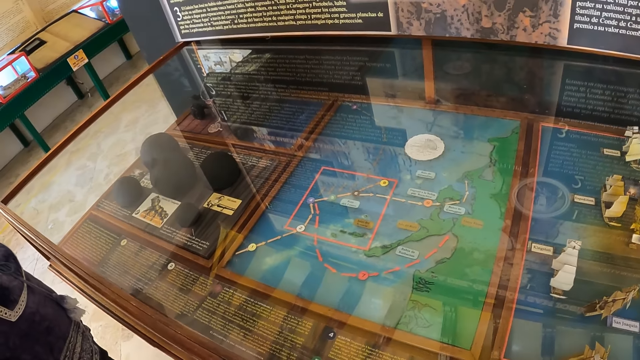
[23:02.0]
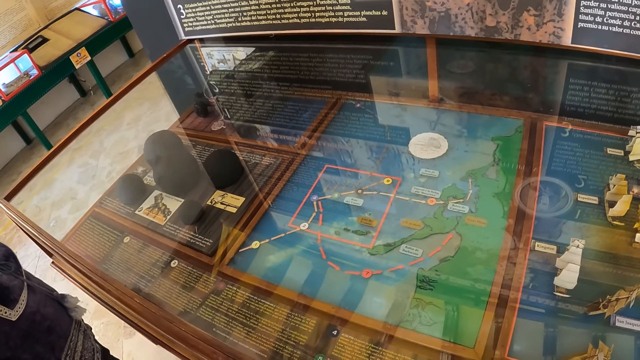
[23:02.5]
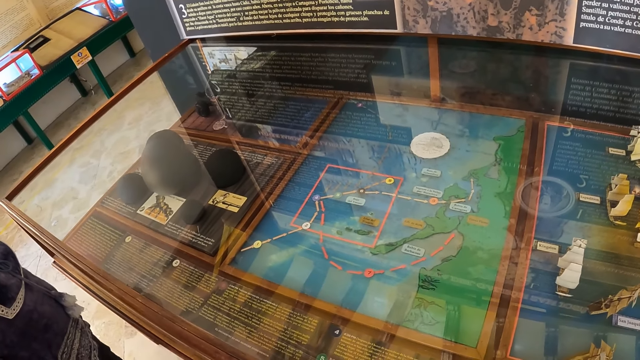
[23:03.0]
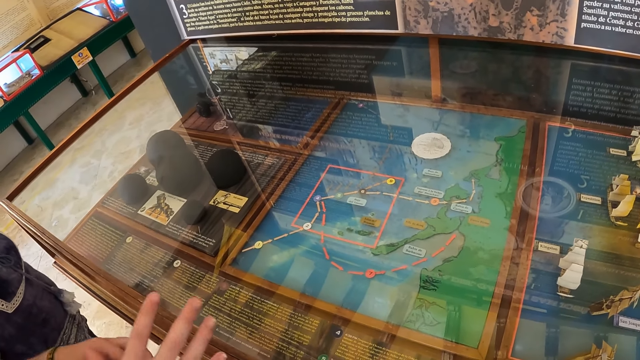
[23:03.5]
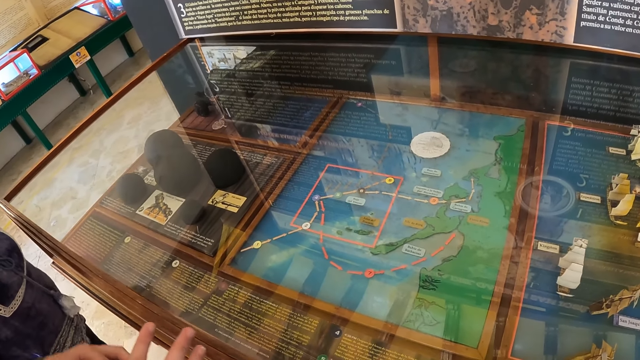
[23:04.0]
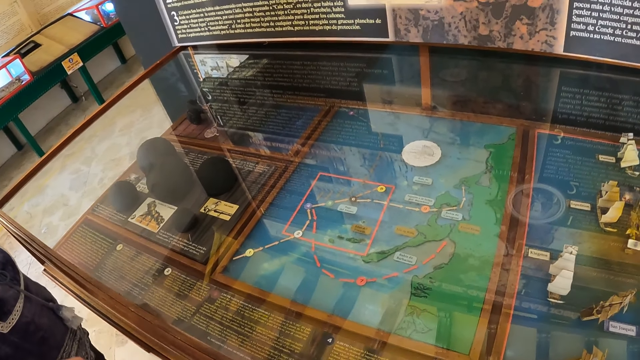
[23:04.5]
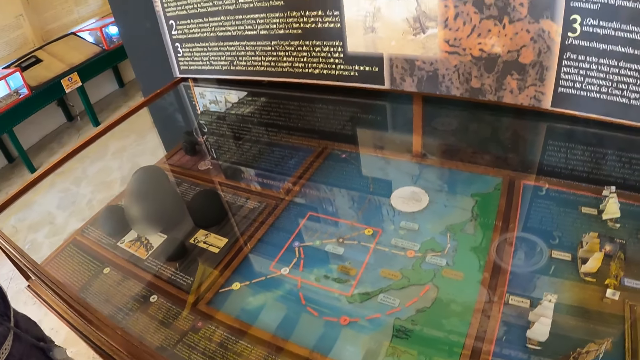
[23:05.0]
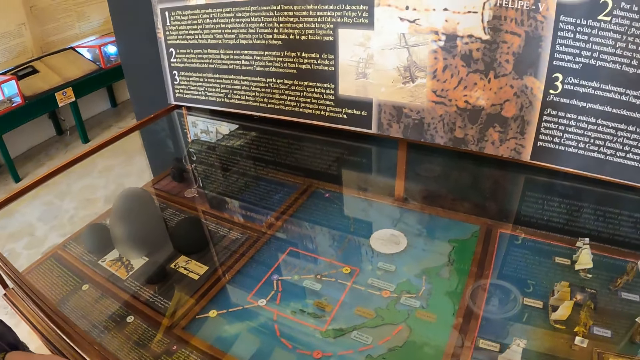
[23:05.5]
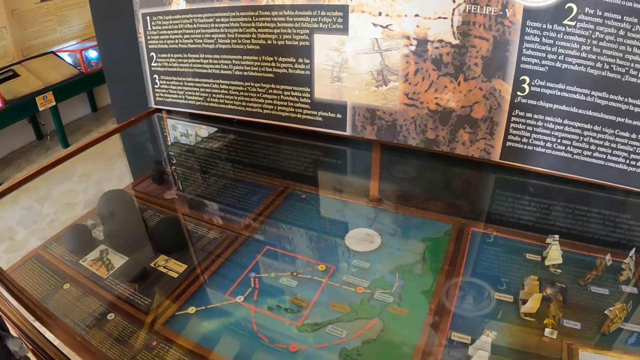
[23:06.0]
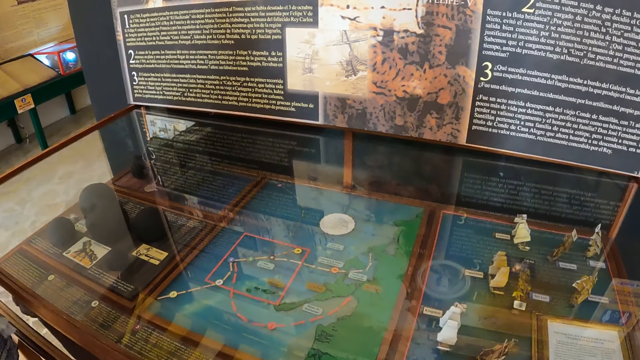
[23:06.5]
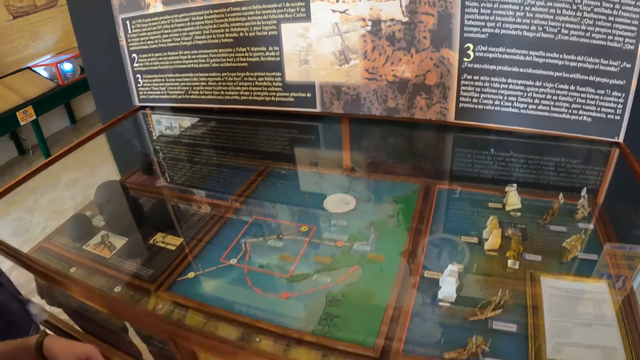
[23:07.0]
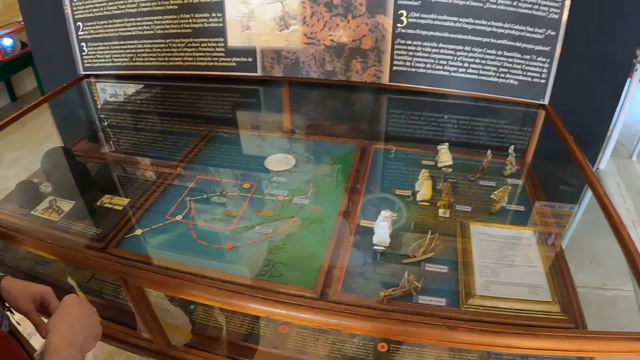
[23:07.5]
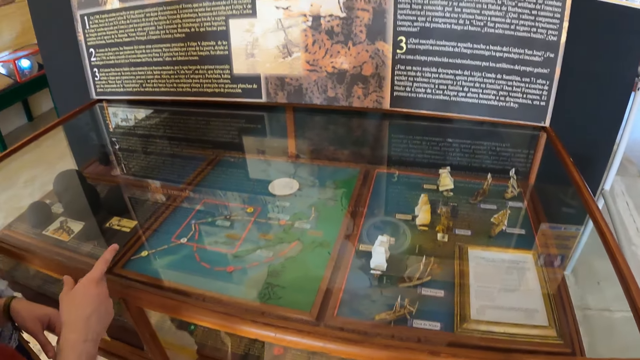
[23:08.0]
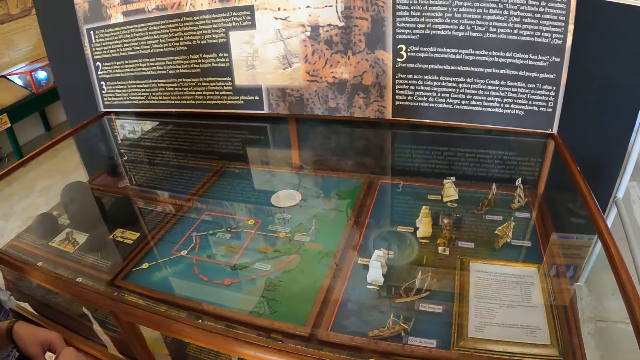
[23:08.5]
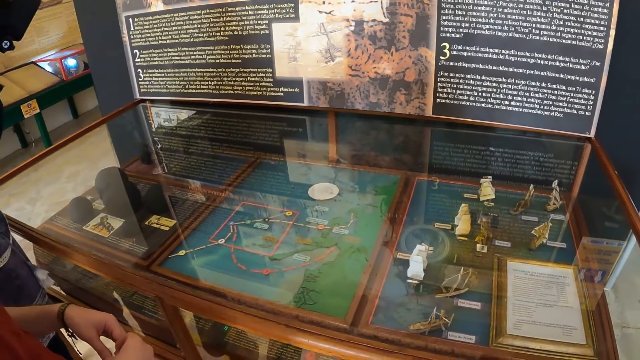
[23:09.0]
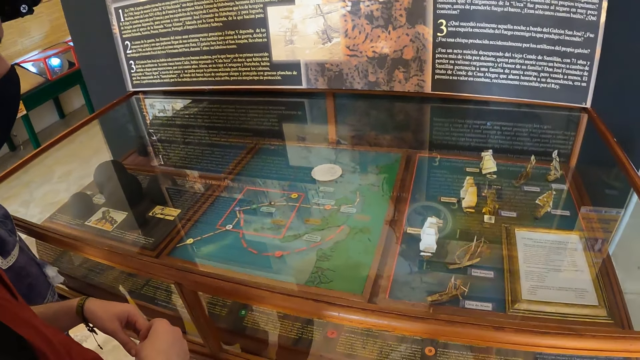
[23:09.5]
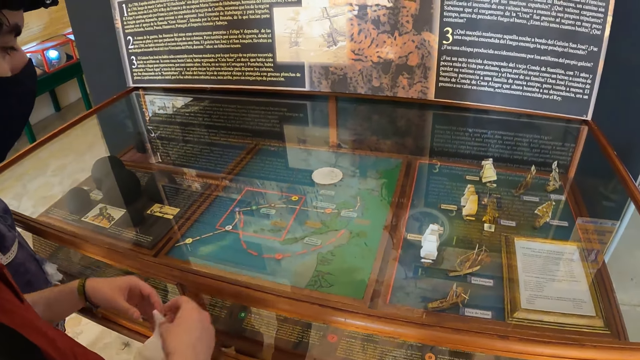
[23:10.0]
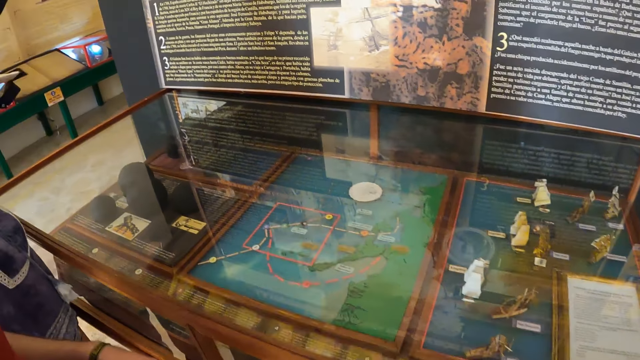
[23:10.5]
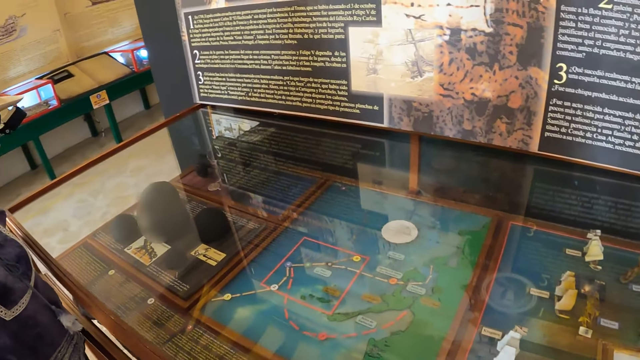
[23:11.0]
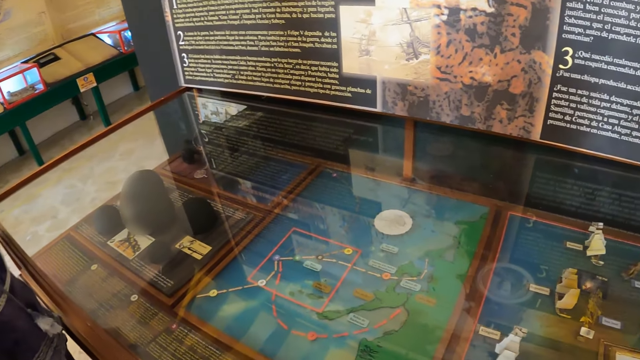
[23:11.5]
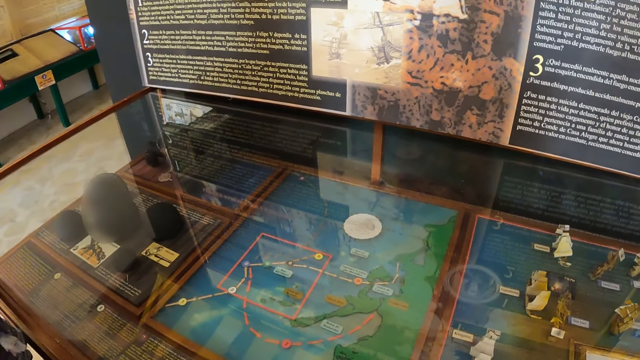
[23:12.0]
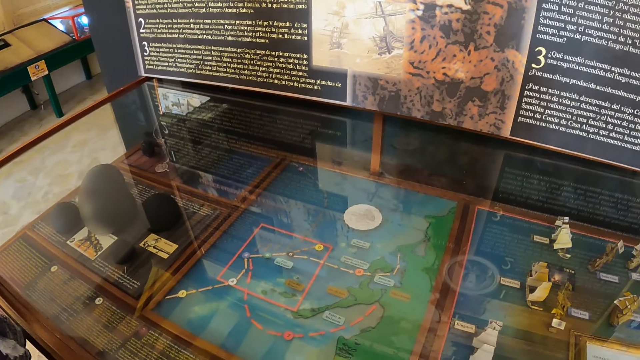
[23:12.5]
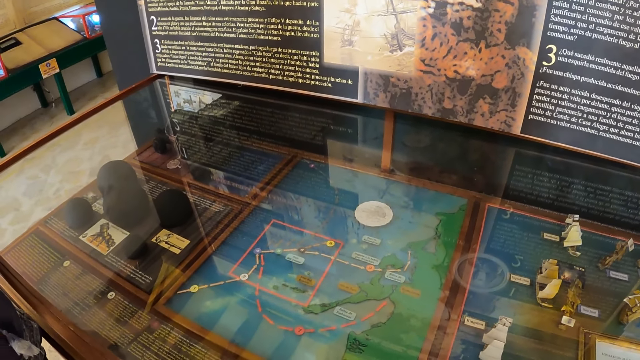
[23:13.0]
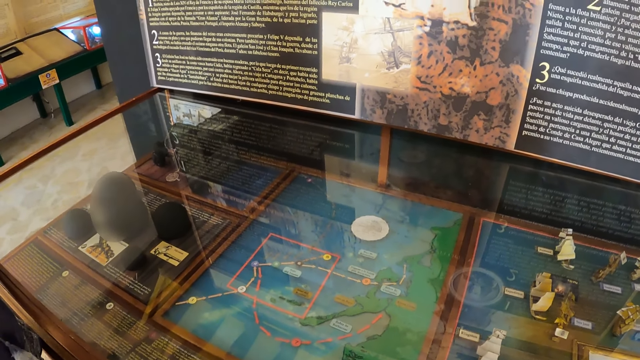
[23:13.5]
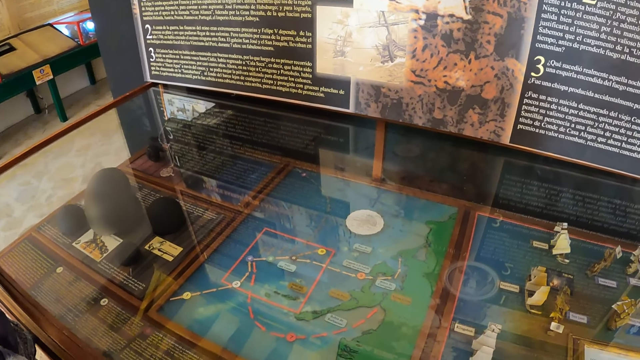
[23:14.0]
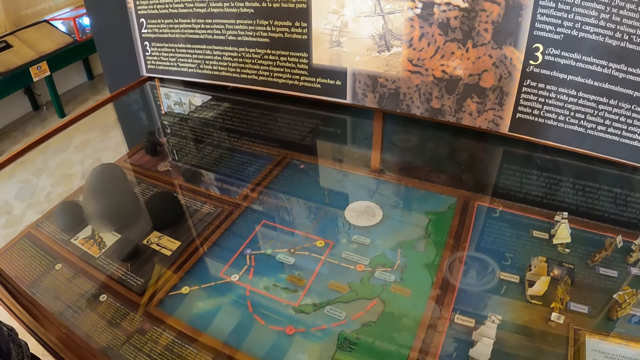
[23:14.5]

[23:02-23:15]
A man moves the hand and puts his hands together. He moves the hand and puts his hands together. He moves the hand and puts his hands together.

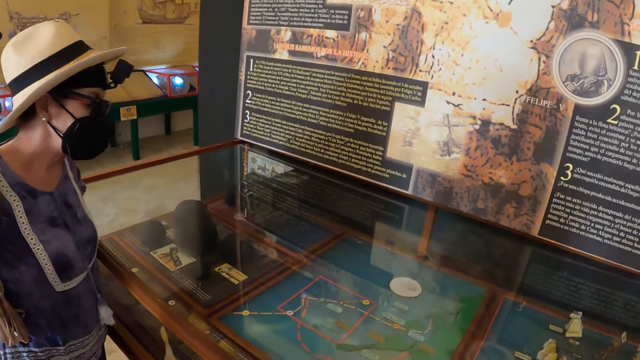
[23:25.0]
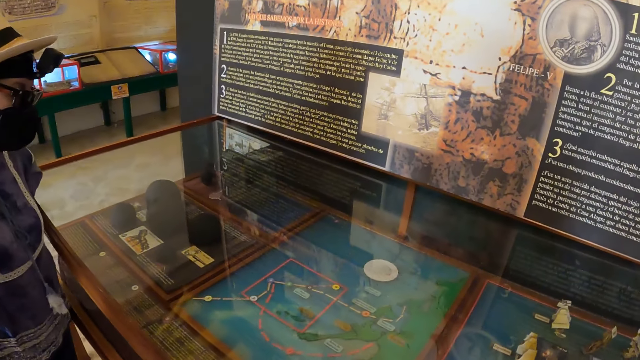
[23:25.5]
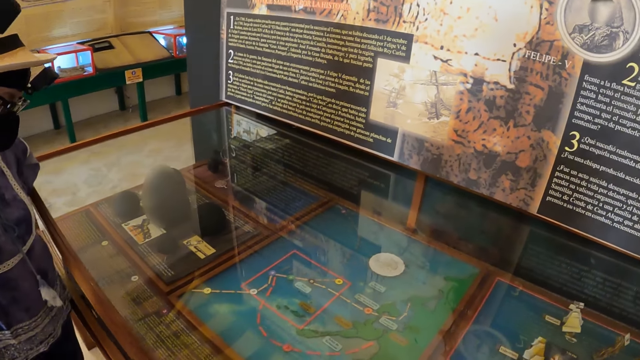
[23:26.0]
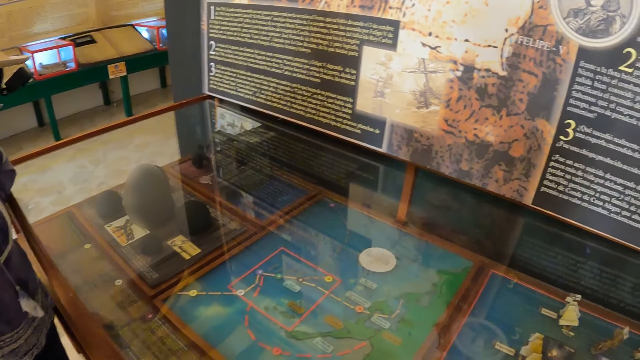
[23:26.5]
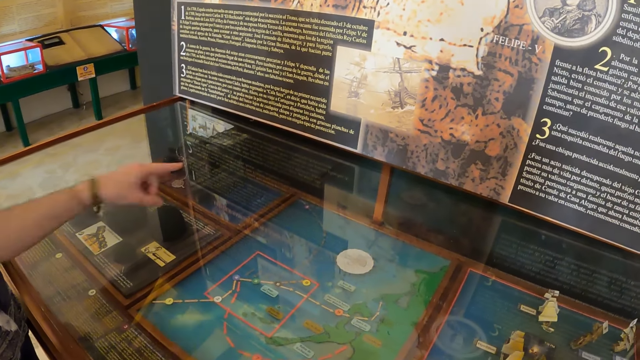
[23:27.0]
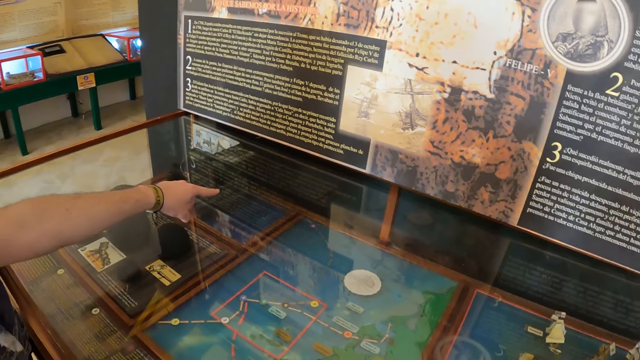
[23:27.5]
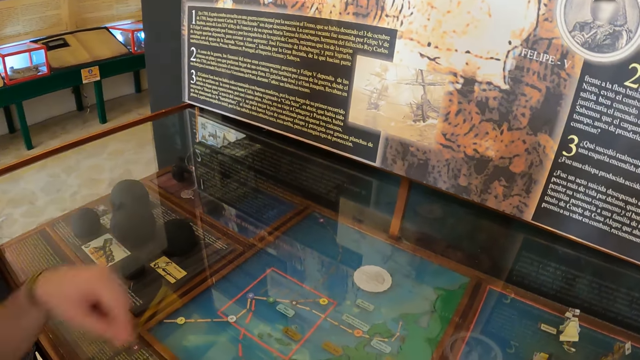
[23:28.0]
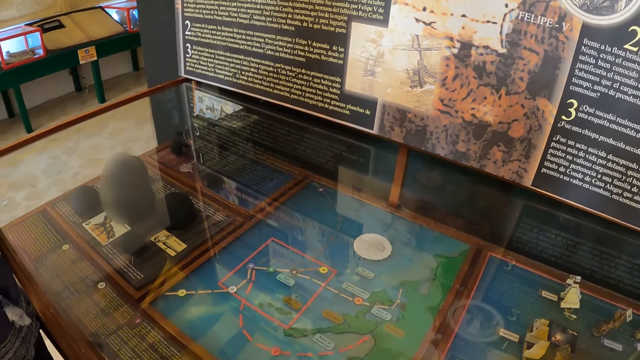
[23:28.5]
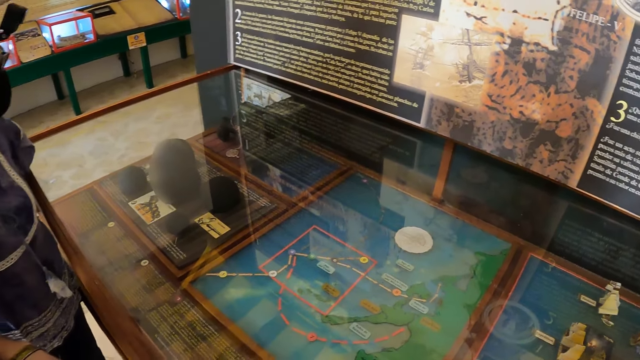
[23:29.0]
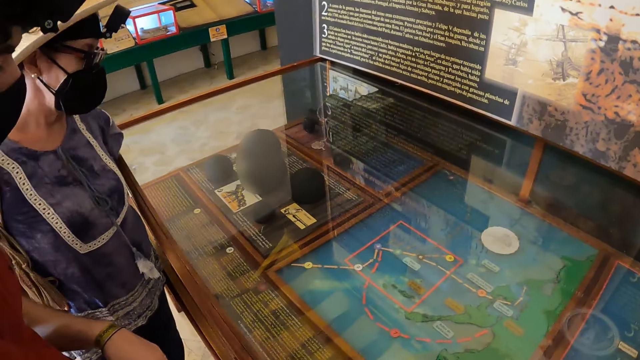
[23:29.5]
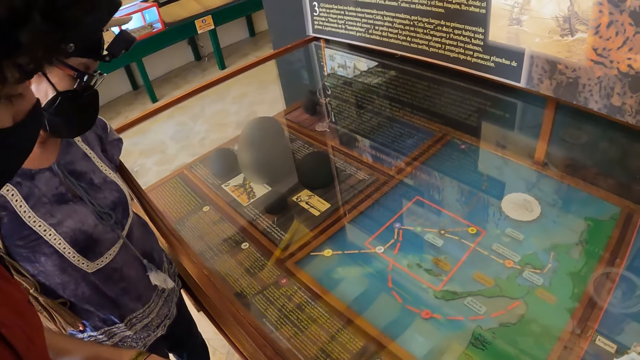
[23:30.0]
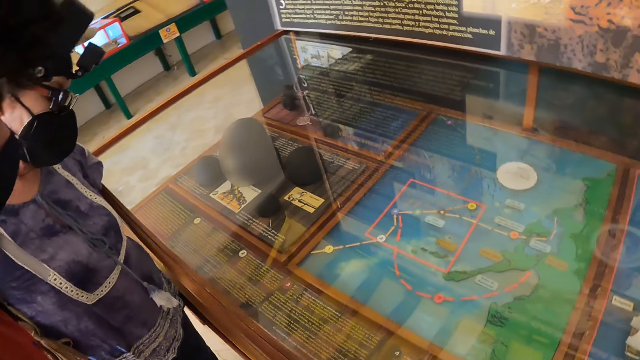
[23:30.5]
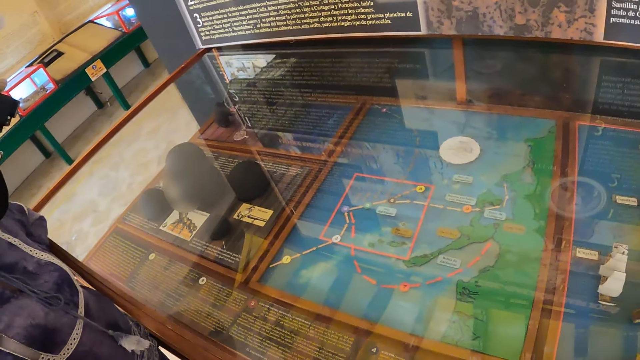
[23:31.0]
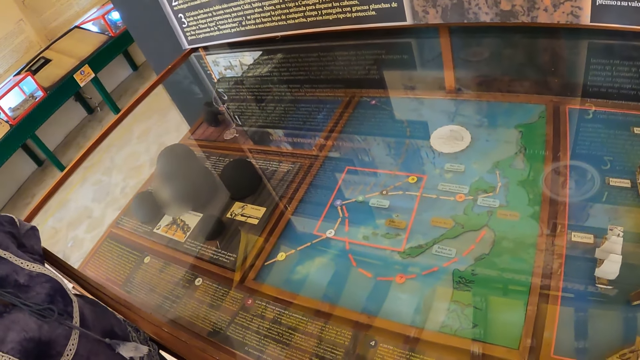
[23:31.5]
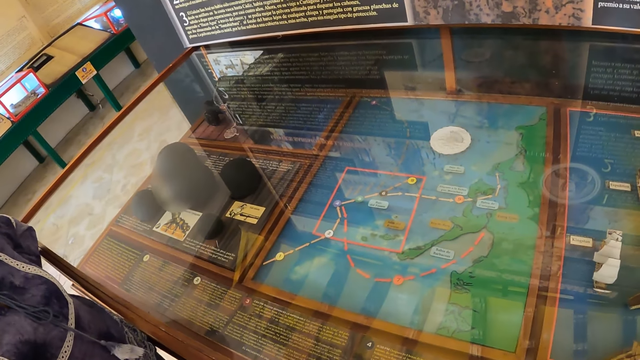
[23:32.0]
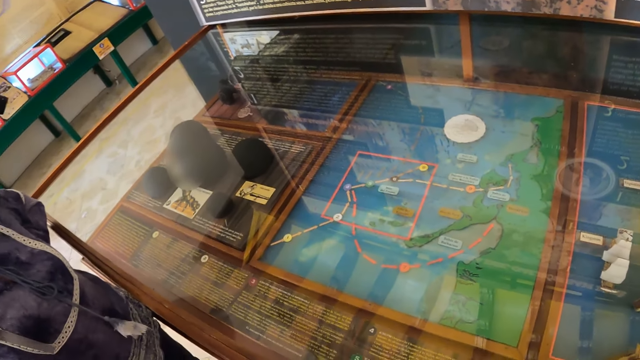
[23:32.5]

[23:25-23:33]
A man moves the hand. He puts hands together.
